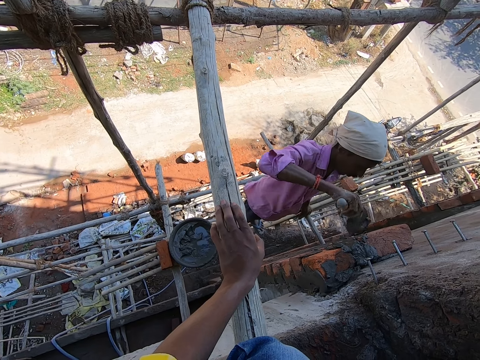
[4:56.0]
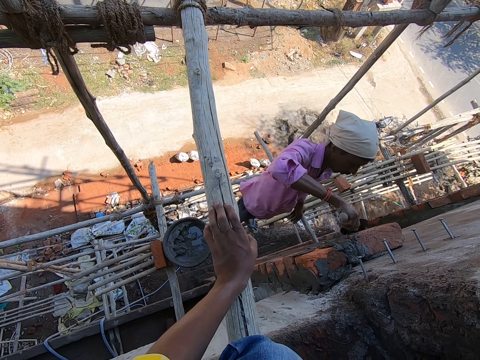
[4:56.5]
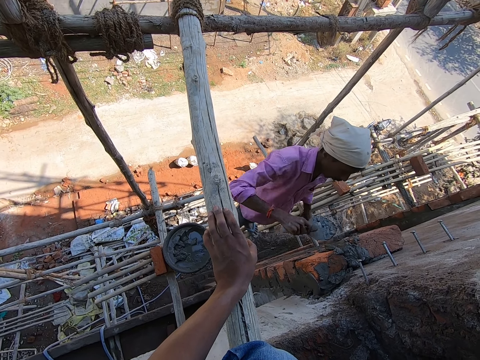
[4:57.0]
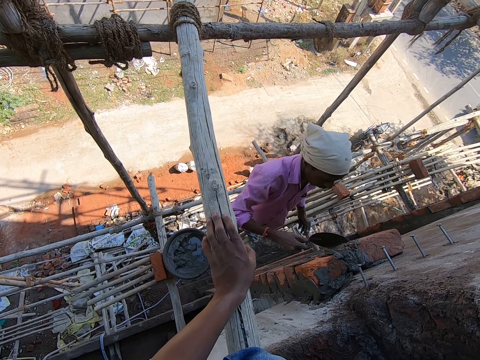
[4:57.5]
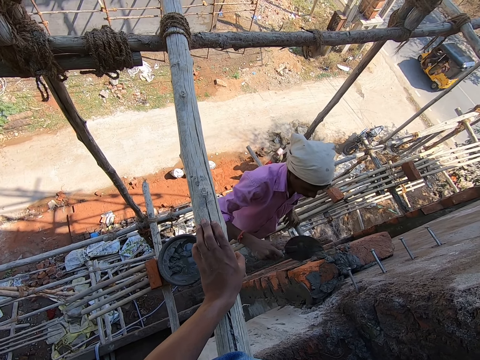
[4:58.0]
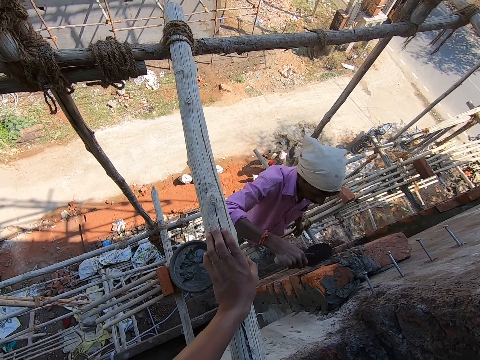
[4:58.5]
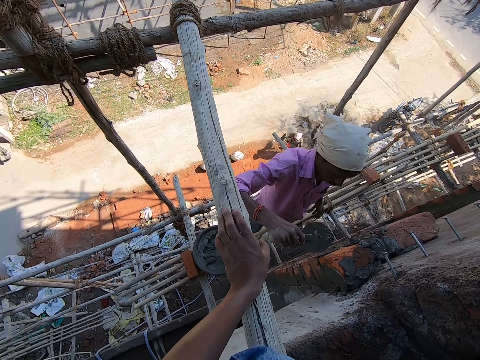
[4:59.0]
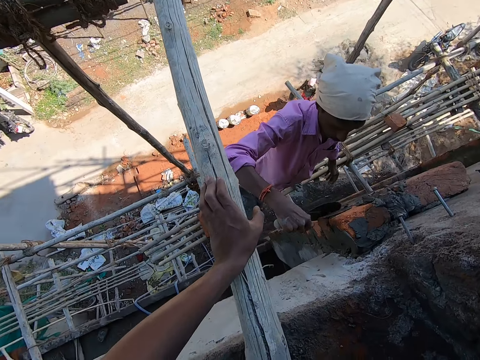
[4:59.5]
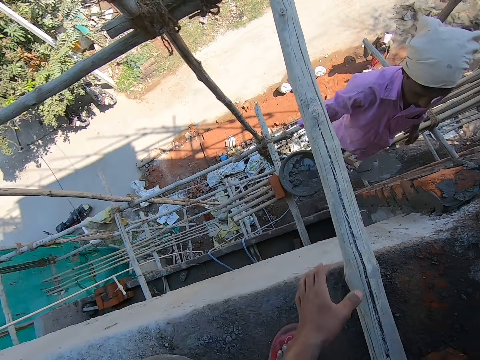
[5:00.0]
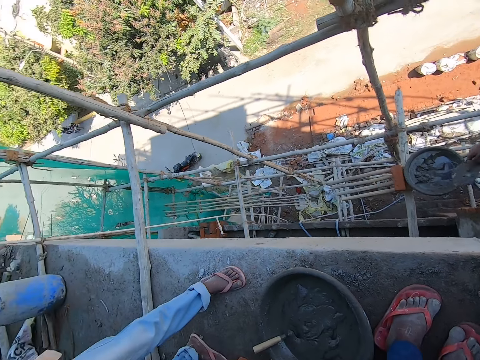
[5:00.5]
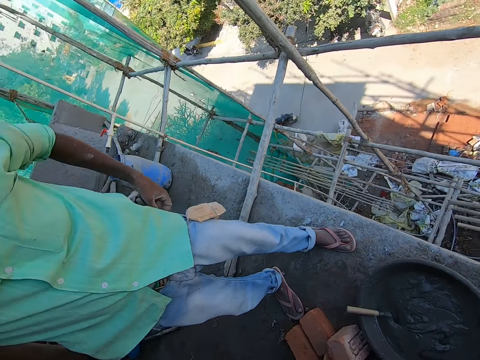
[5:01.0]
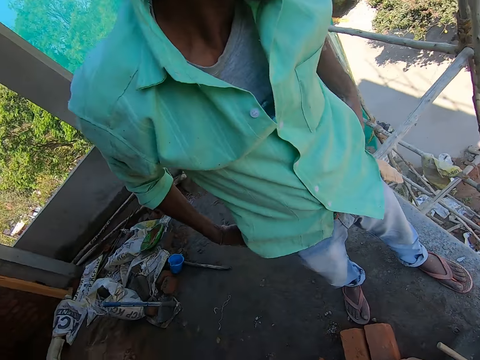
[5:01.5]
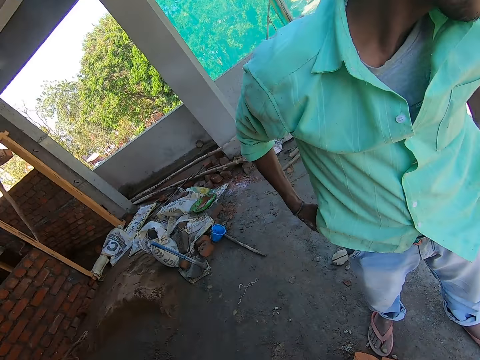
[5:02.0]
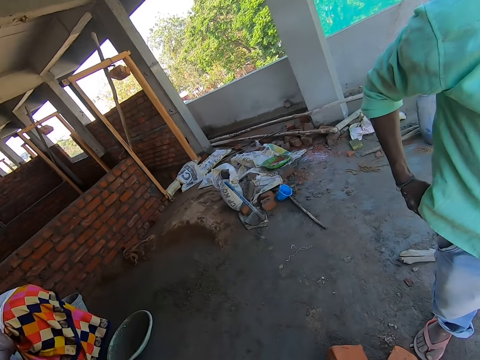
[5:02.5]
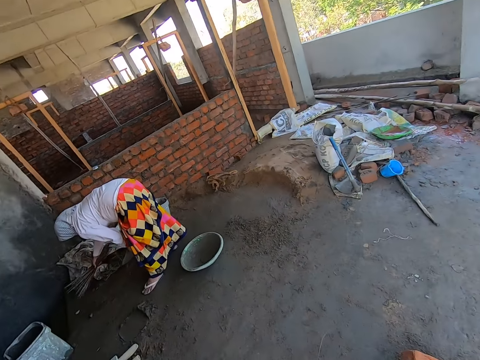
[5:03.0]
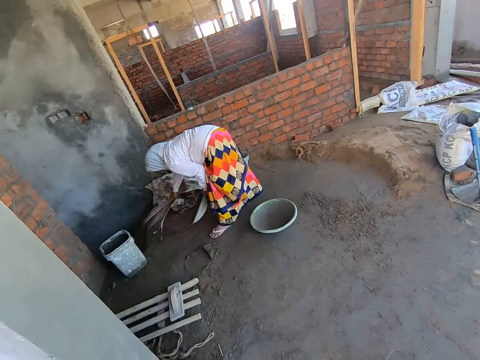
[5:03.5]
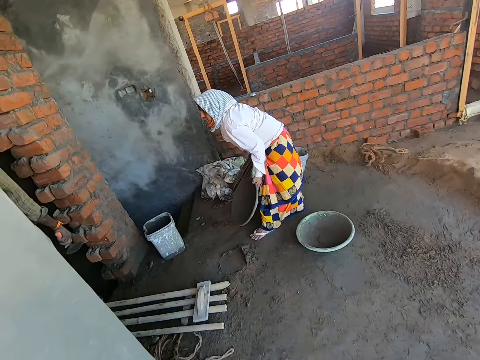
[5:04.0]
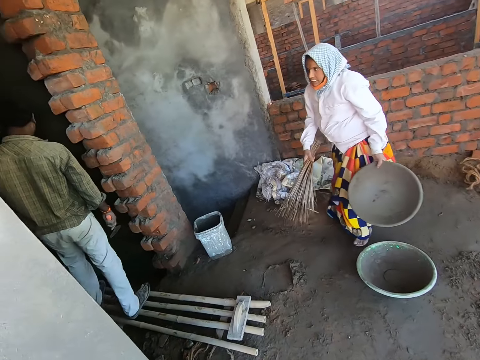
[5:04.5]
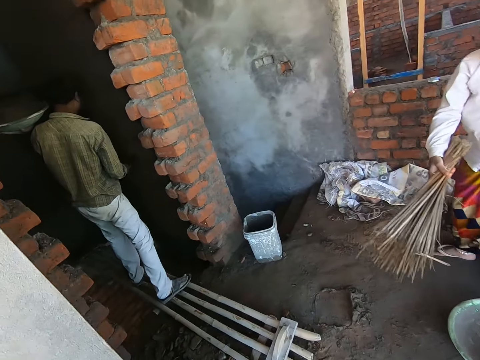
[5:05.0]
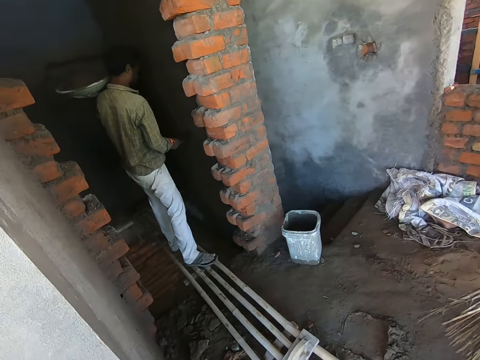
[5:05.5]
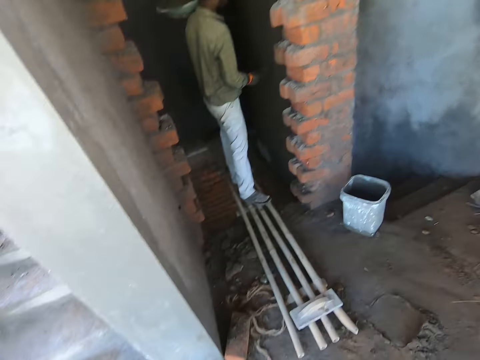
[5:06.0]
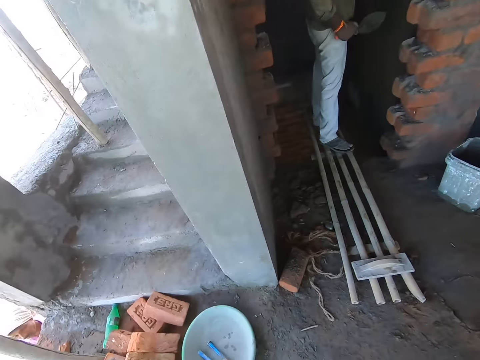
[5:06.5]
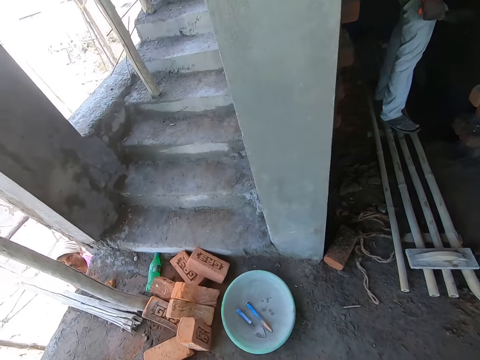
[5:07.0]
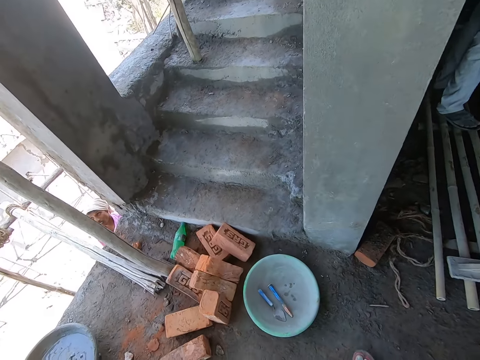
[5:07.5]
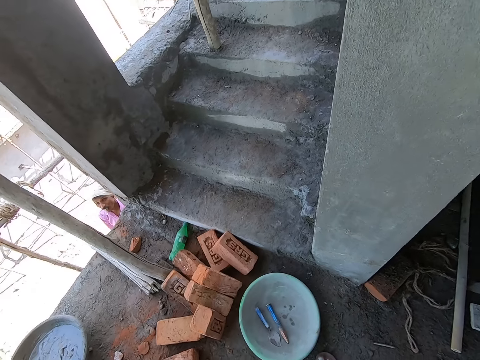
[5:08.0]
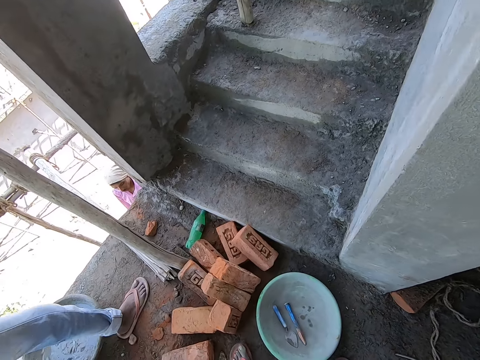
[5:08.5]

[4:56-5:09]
The camera wearer stands from the ground. They look around. The woman sweeps the ground with the broom in her right hand. She picks up a pan from the ground with her left hand. The man converses with the woman. The man scratches the wall with a hand trowel in his right hand. Another man converses with a man.

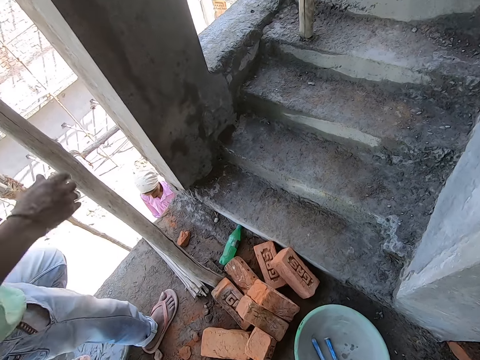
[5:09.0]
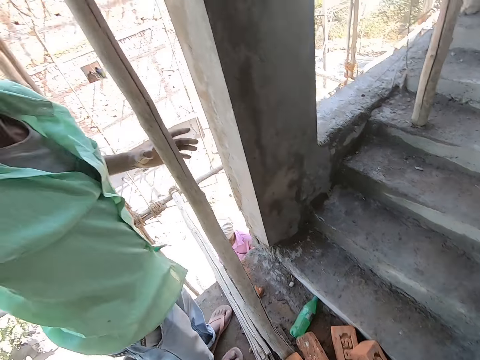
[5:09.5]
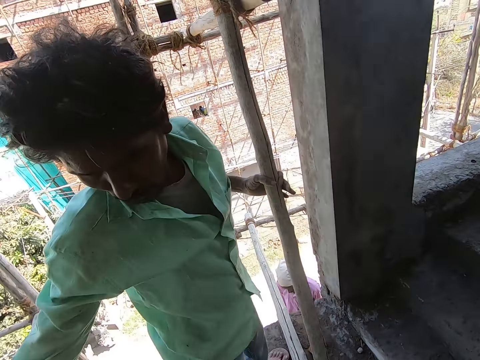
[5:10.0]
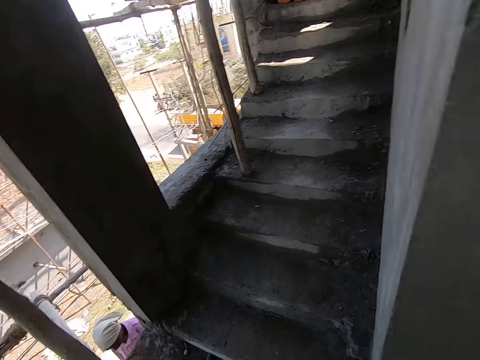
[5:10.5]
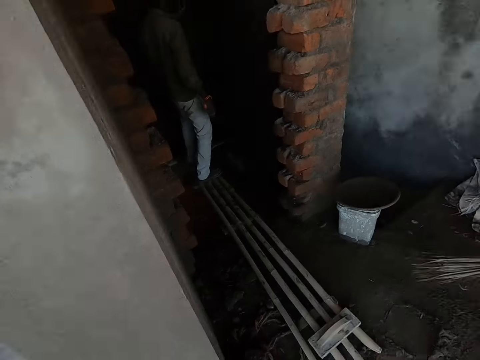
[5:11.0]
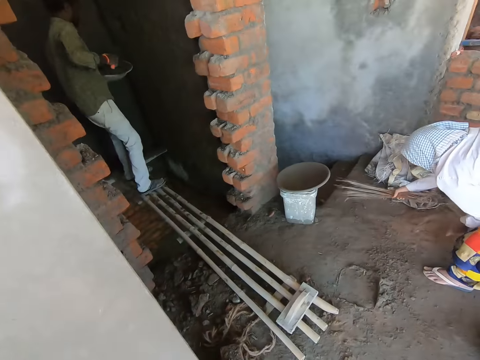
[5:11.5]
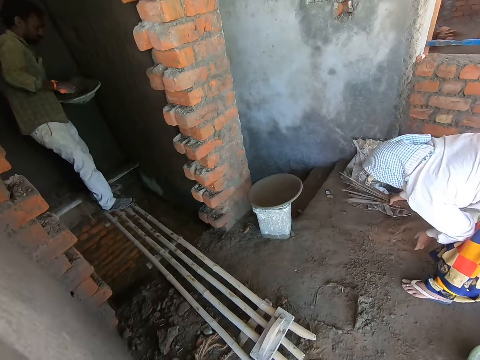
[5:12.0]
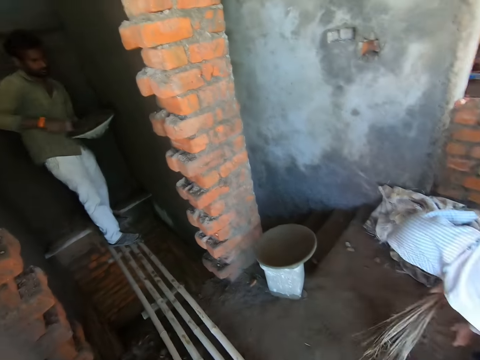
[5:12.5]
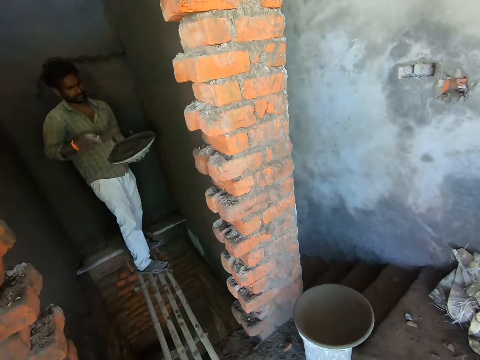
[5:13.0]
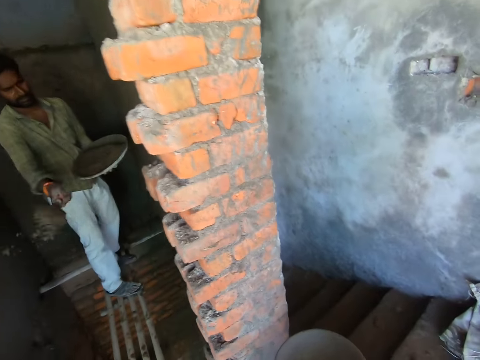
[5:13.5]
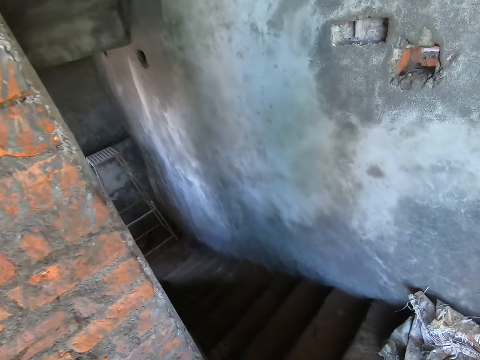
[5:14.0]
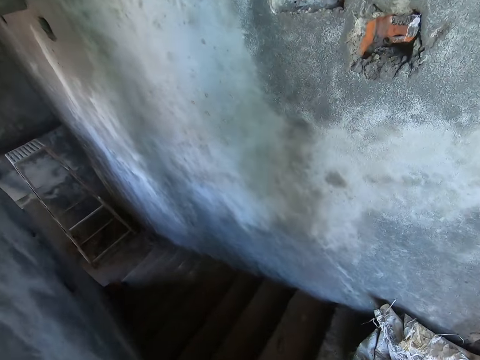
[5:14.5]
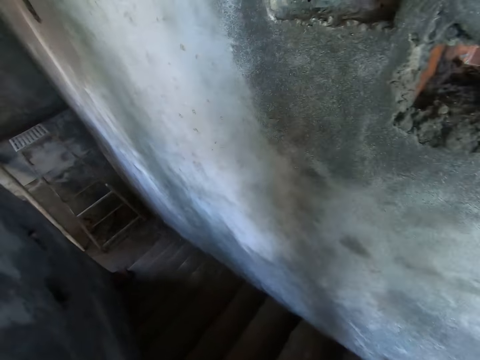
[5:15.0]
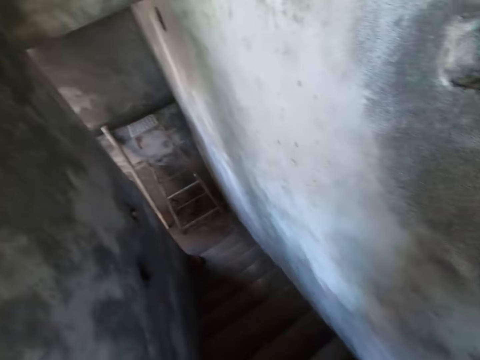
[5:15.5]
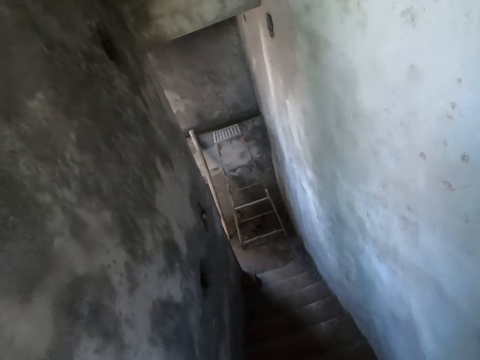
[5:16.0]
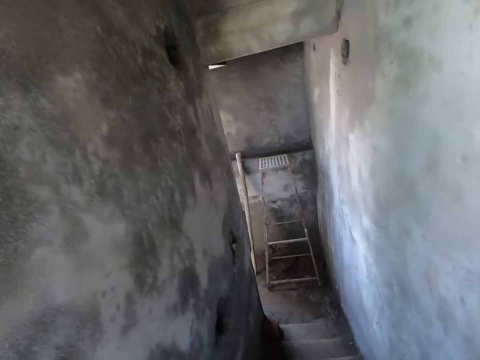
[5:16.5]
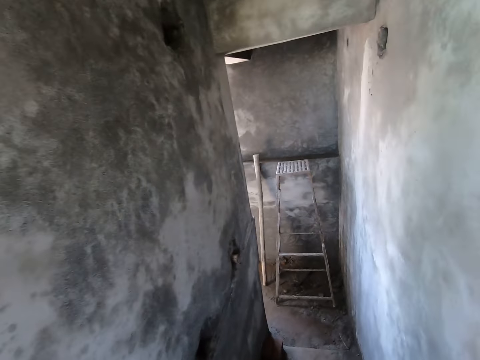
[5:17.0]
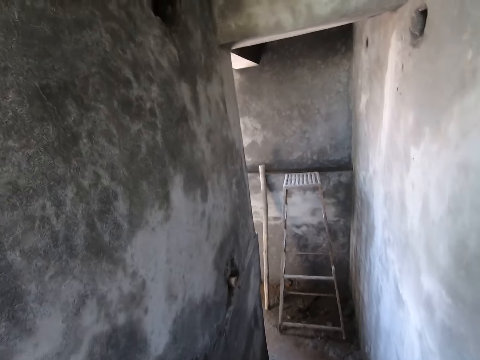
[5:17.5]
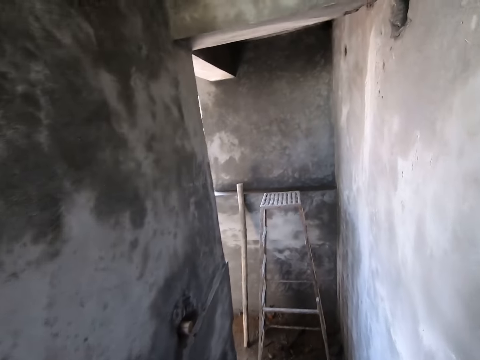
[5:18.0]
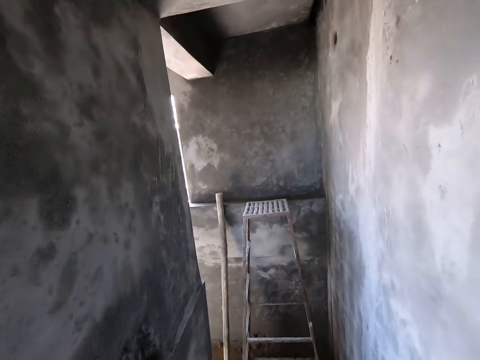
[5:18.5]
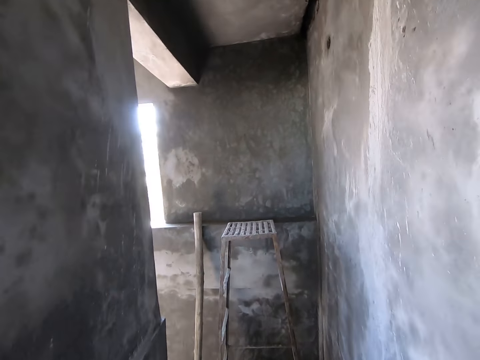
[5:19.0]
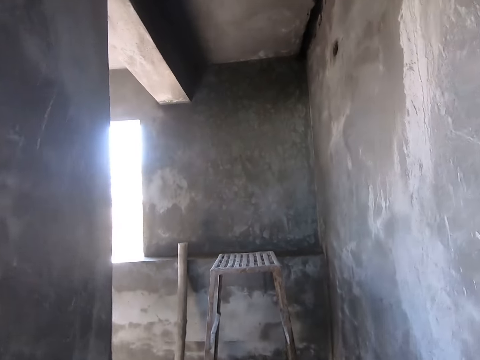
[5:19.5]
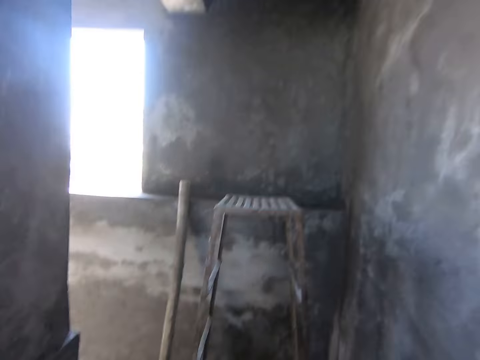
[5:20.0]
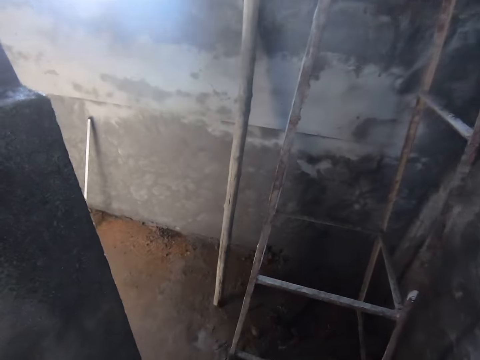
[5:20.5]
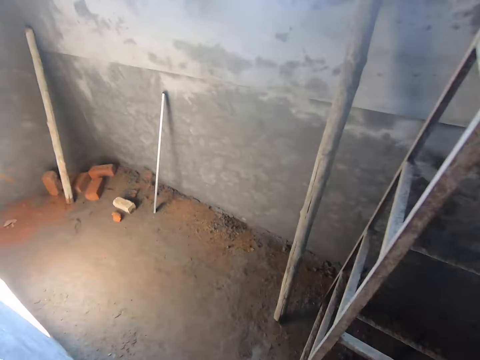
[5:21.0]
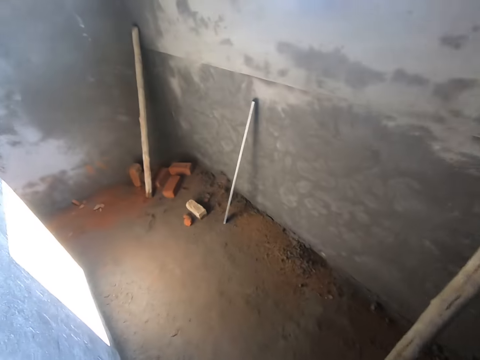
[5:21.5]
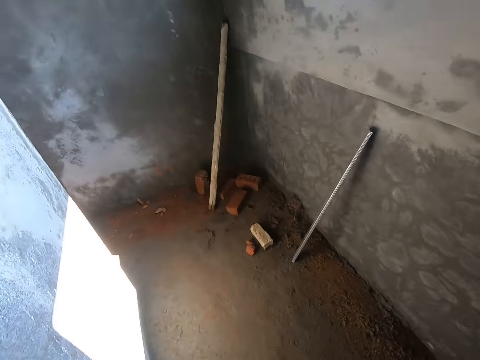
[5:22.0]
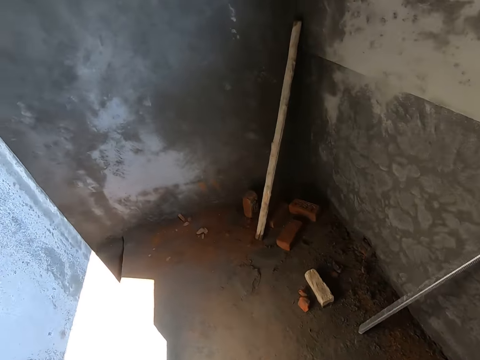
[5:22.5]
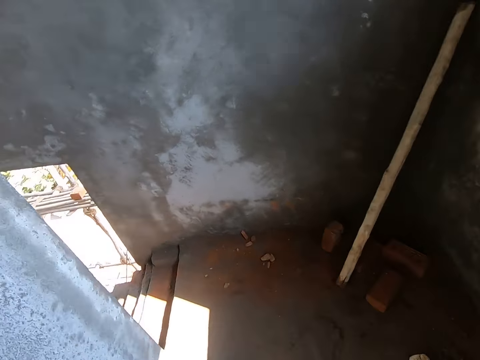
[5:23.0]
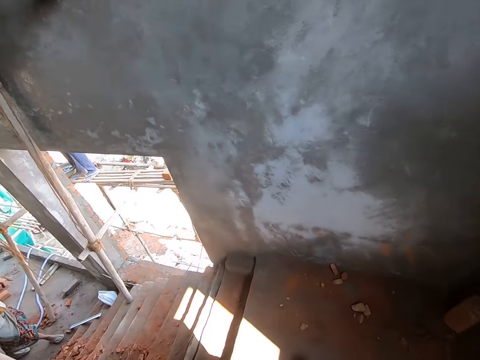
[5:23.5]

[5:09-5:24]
The woman sweeps the ground with the broom in her right hand. The man scoops some cement from a pan with the hand trowel in his right hand. He pours the cement on the wall with the hand trowel in his right hand. The camera wearer climbs down a stairway. They walk around.
